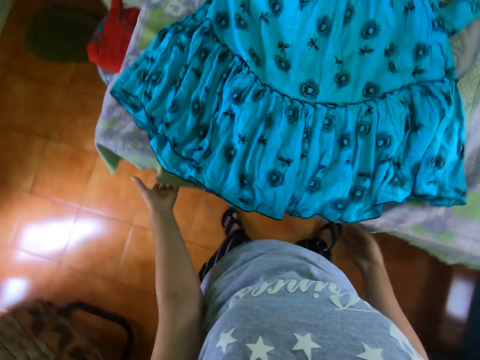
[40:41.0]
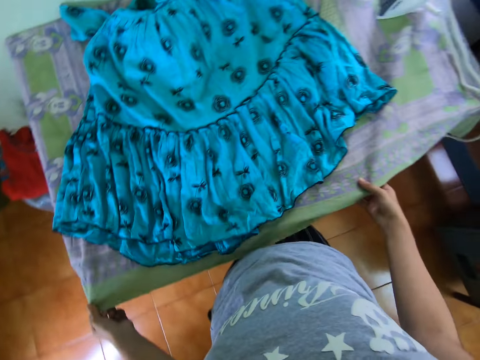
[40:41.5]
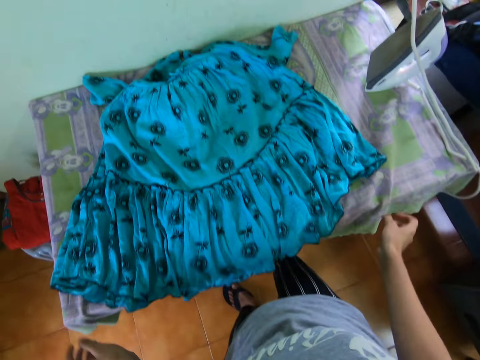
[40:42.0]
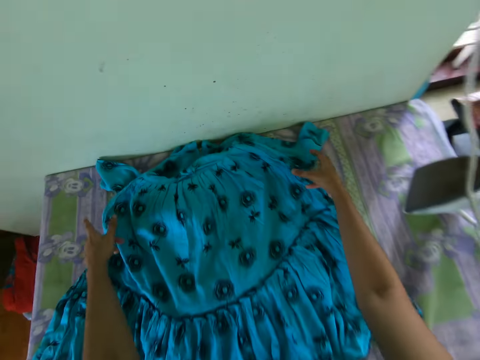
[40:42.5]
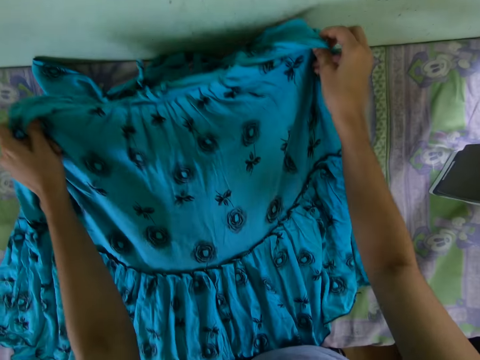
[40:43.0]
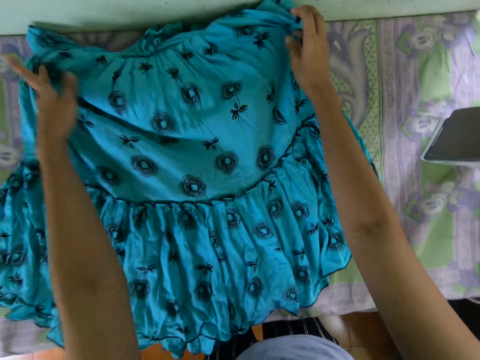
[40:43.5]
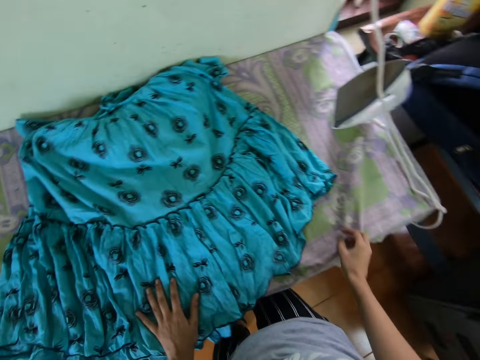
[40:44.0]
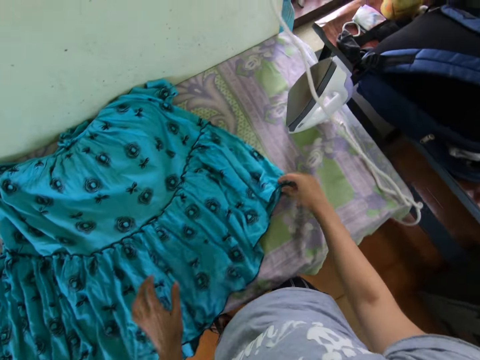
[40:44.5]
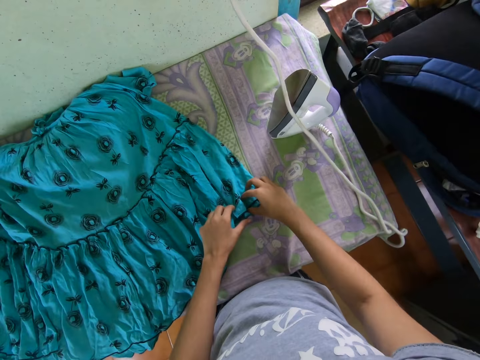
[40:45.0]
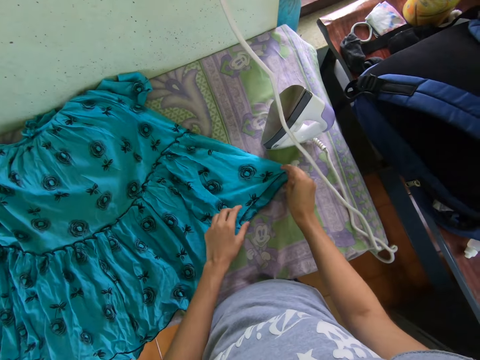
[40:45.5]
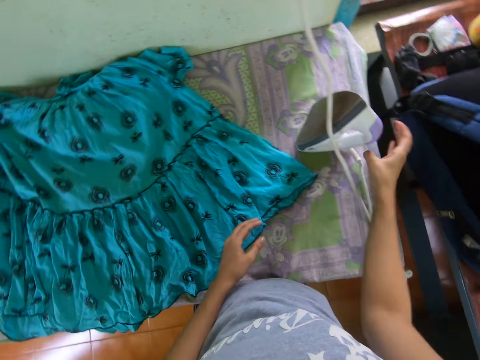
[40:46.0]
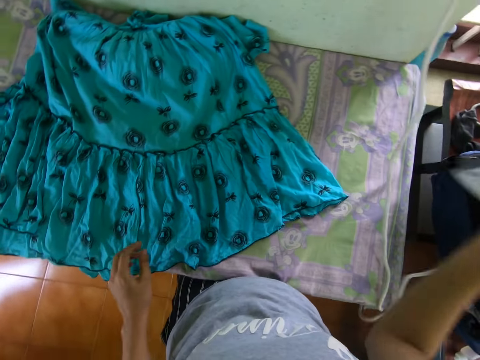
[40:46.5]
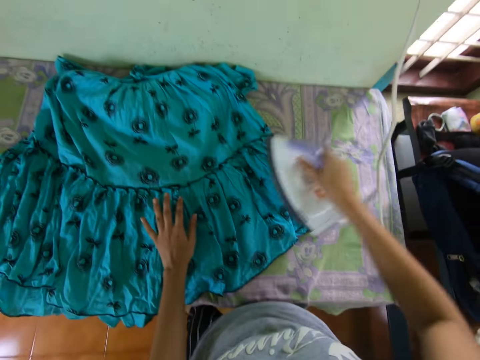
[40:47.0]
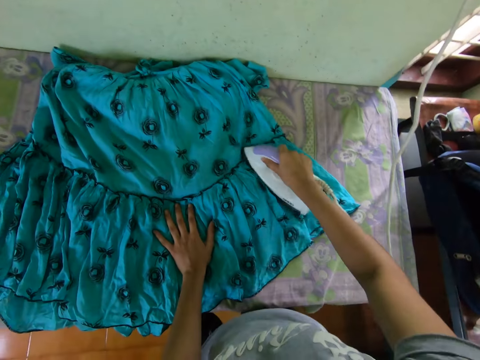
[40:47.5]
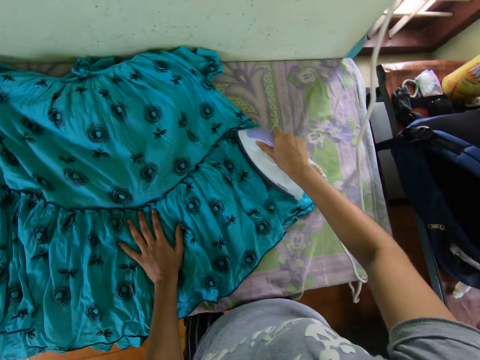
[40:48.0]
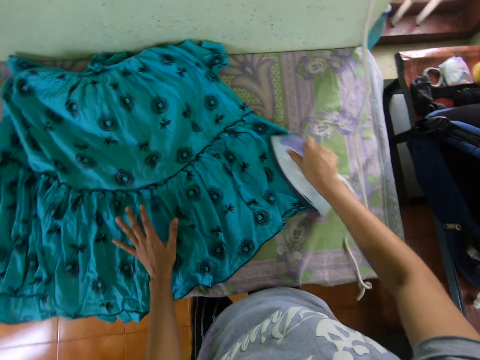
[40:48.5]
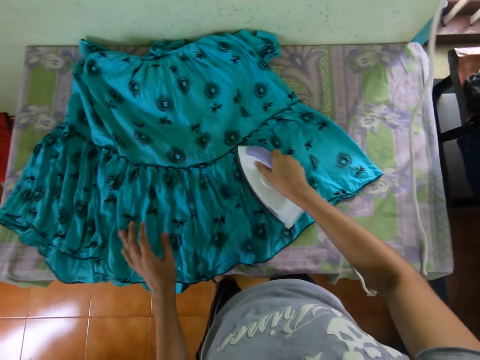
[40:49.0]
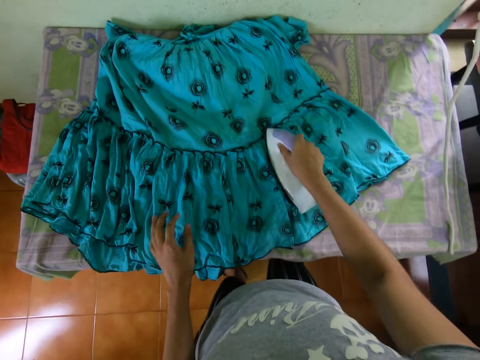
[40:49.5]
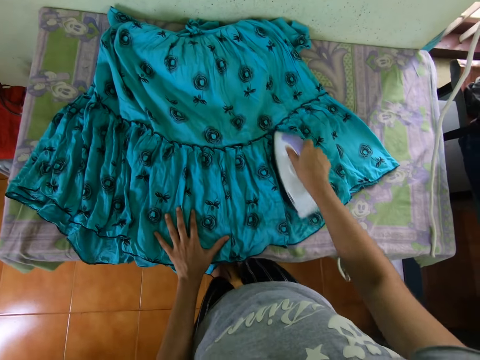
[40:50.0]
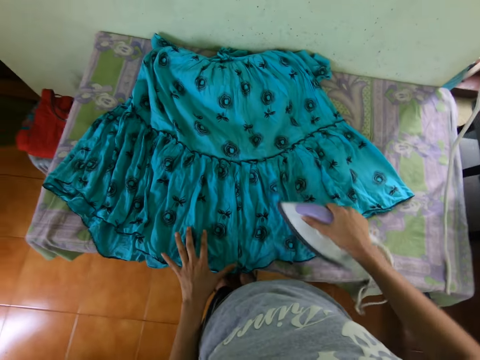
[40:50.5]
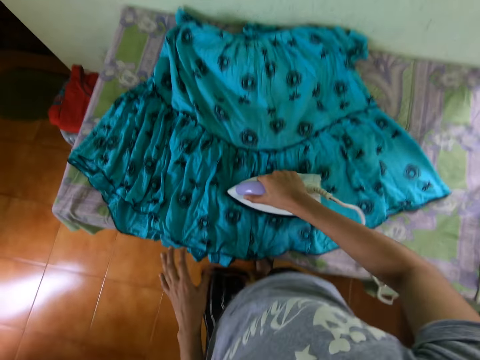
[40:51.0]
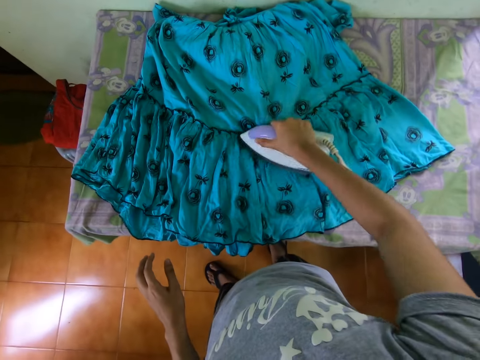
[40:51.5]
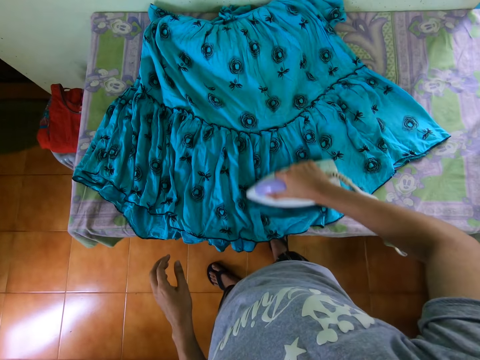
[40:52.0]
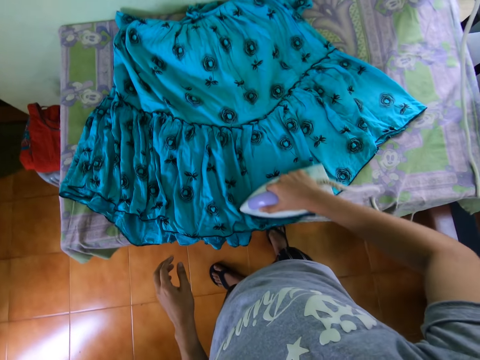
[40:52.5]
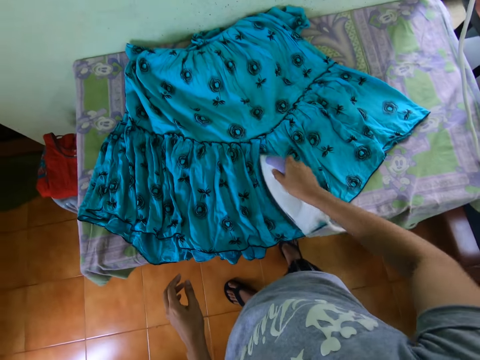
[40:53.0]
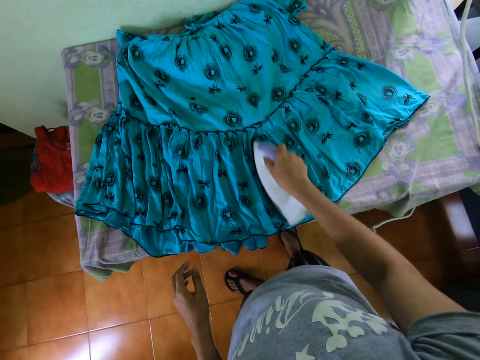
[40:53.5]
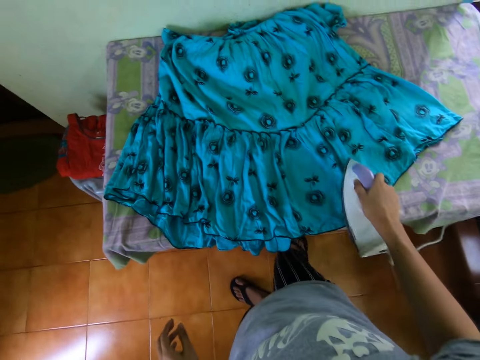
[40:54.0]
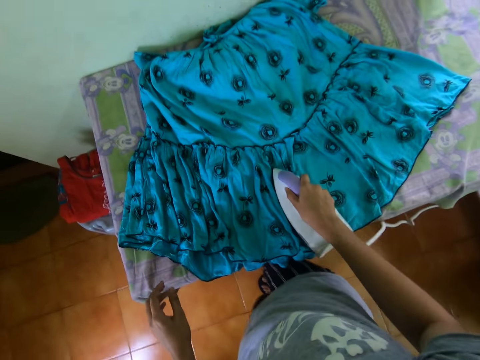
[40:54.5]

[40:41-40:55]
The camera wearer adjusts the dress. They pick up the iron box. They iron the dress.

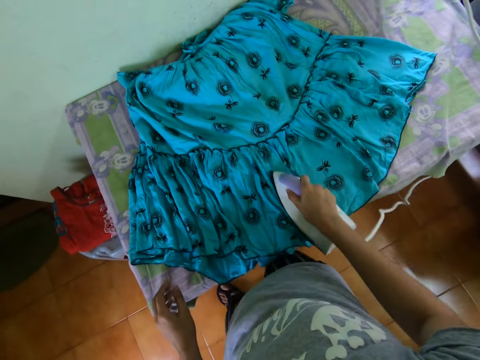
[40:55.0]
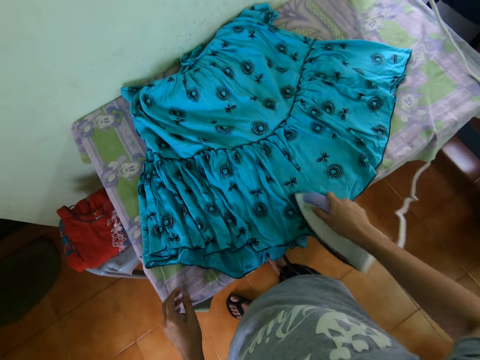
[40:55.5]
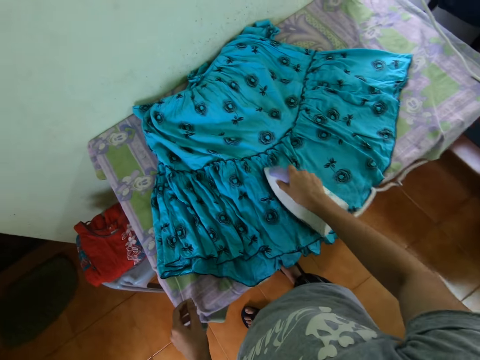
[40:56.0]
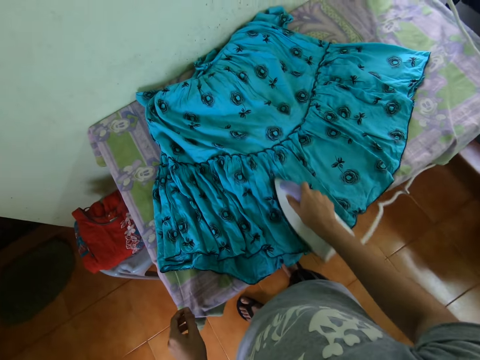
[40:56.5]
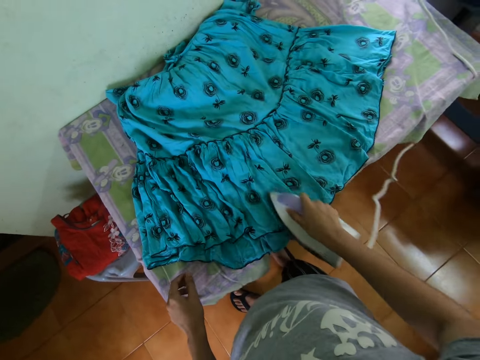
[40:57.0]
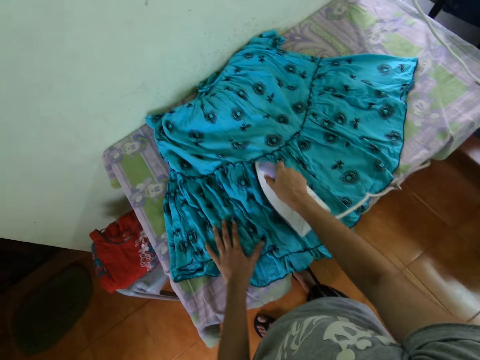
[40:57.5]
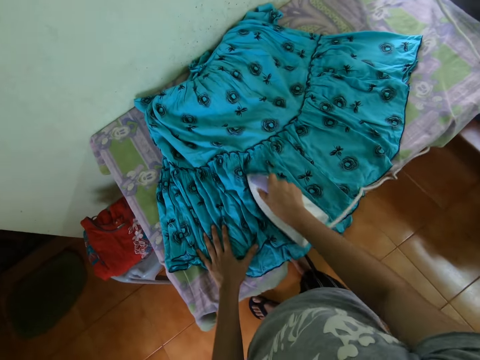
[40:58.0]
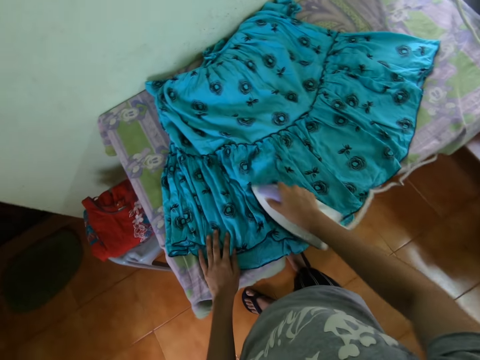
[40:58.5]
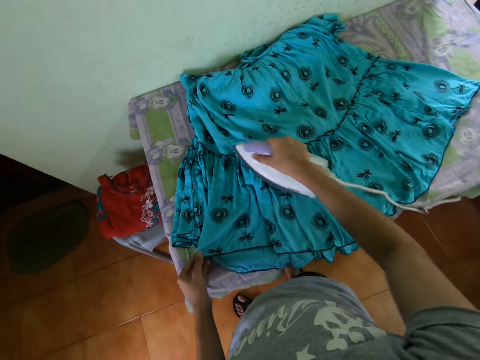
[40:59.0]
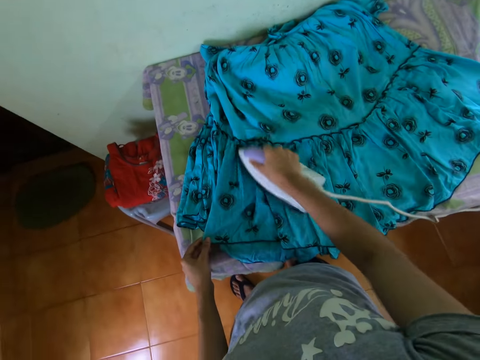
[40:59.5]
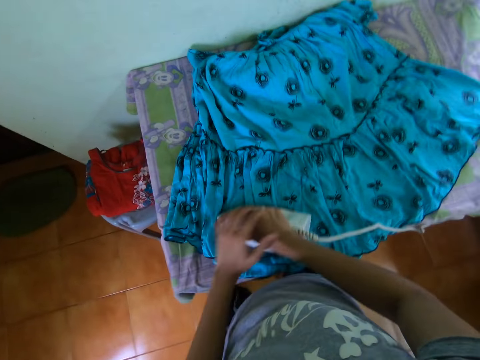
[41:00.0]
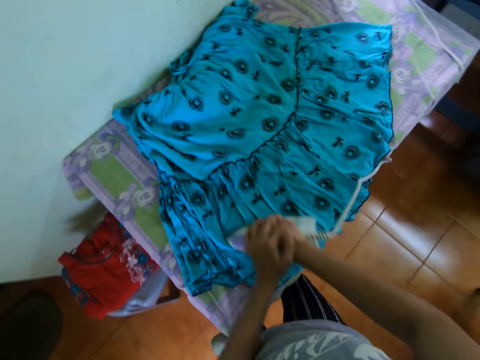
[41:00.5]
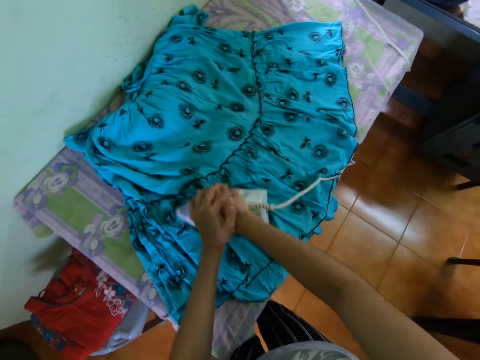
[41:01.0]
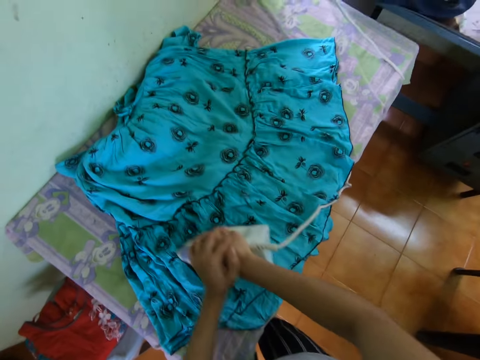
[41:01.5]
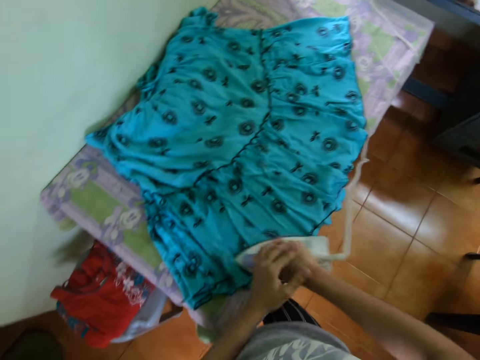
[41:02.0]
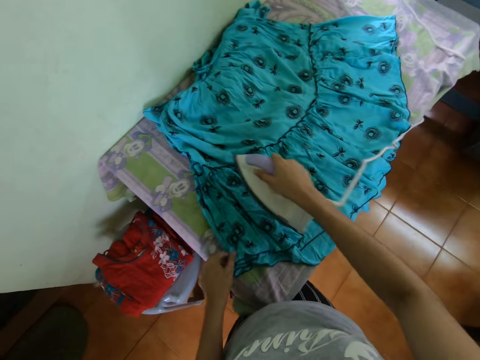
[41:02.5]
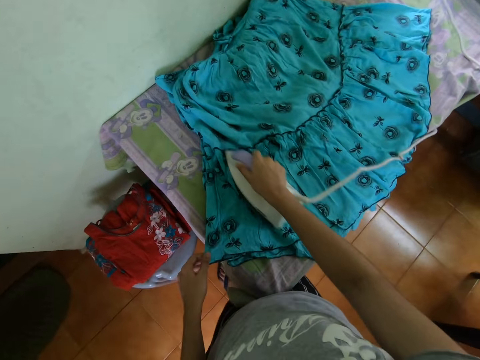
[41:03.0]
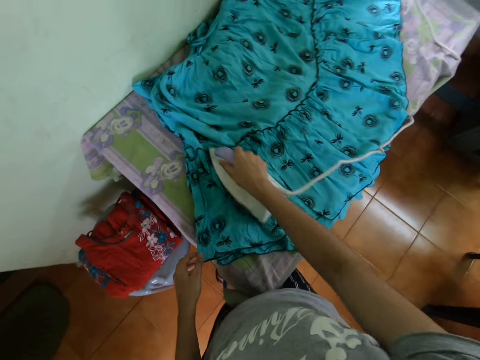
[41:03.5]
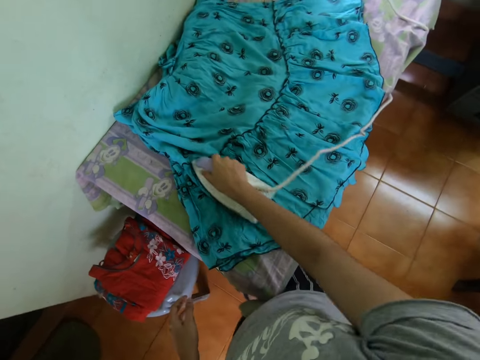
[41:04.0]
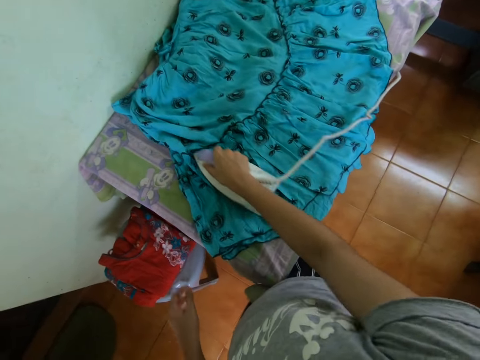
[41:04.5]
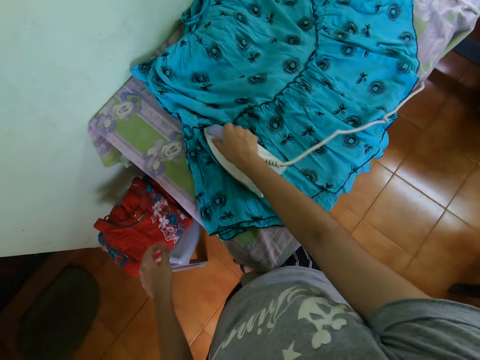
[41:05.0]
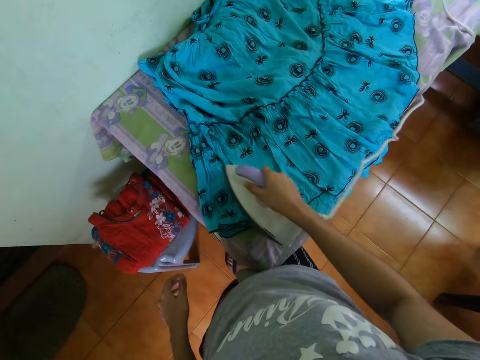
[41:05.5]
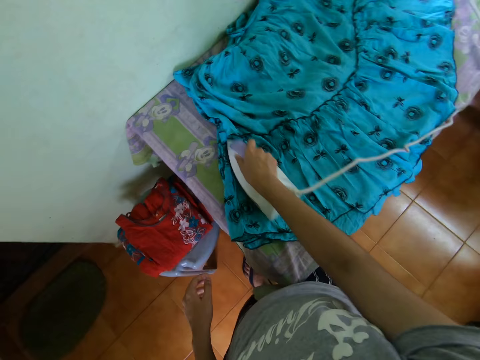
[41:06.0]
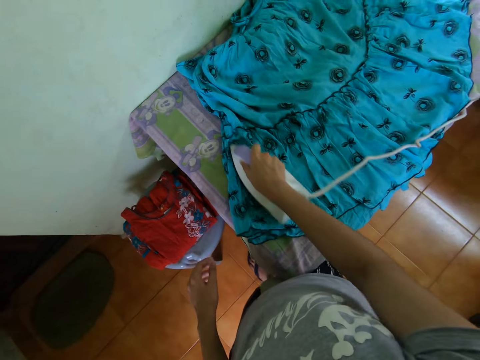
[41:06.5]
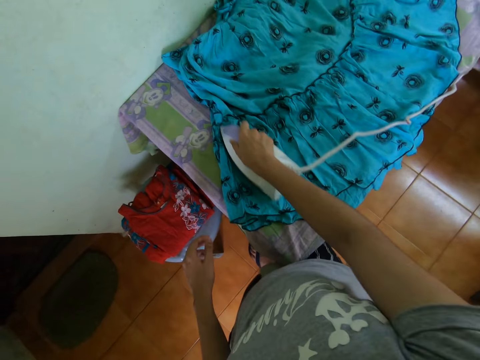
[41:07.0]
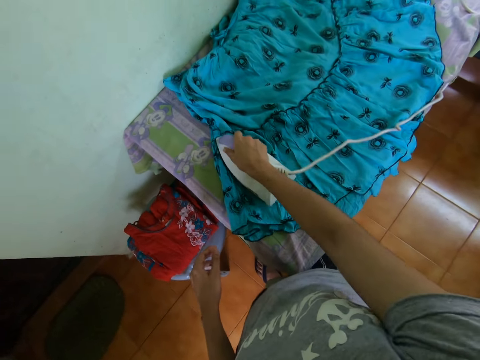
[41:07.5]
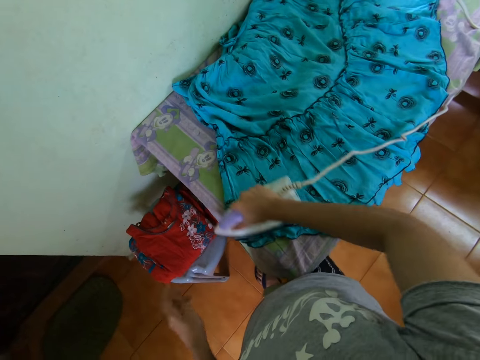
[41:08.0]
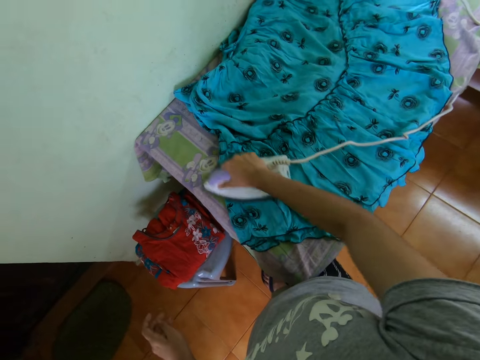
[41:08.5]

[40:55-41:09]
The camera wearer puts the left hand on the dress. They iron the dress. They hold the iron box with the hands. They iron the dress. They hold the dress with the left hand. They iron the dress.
